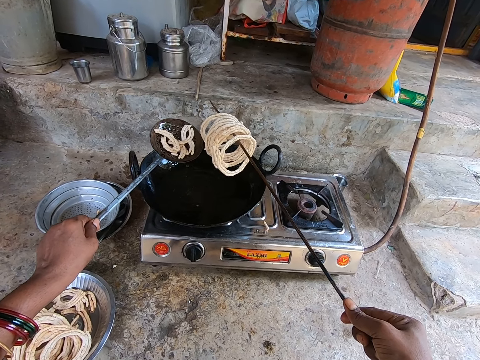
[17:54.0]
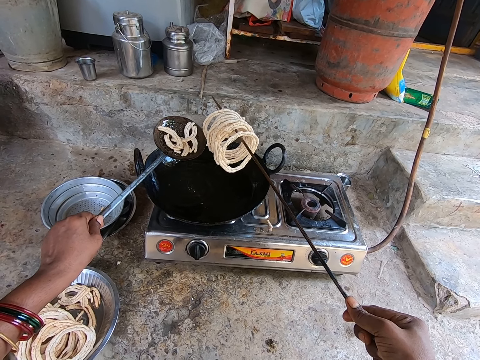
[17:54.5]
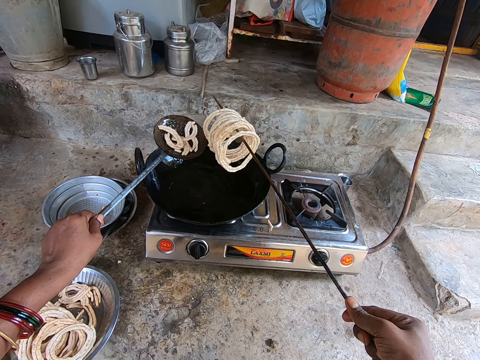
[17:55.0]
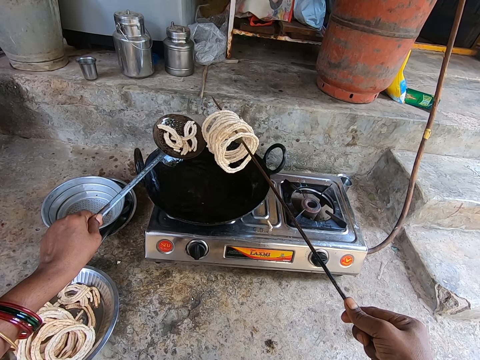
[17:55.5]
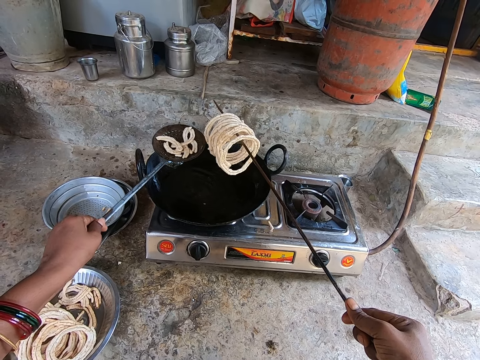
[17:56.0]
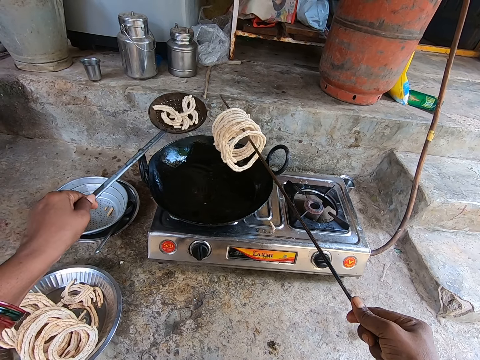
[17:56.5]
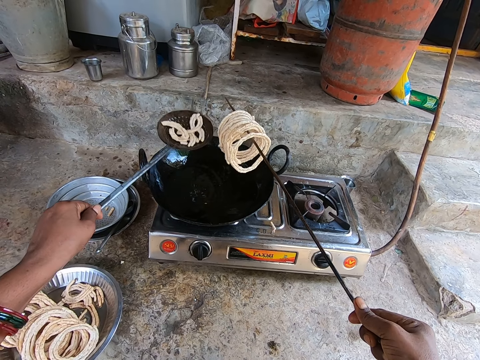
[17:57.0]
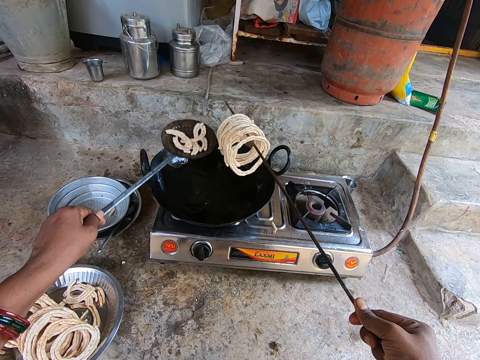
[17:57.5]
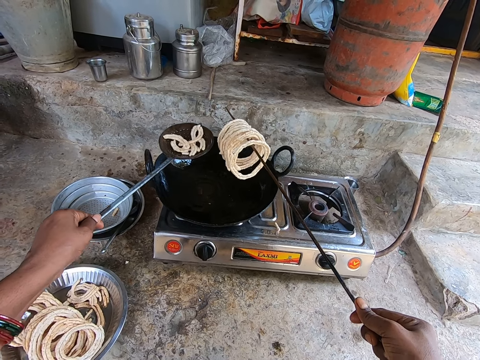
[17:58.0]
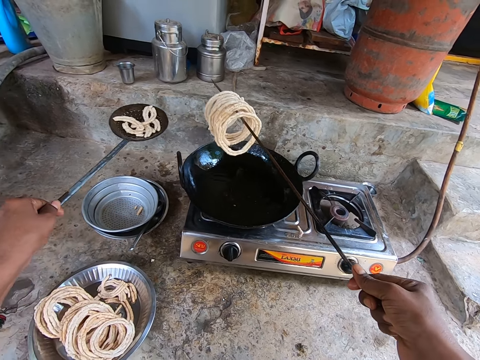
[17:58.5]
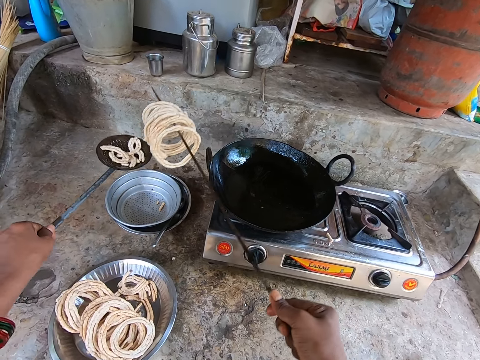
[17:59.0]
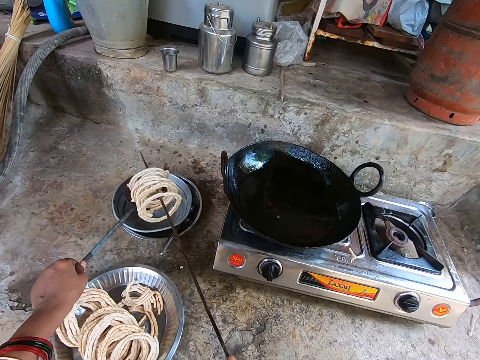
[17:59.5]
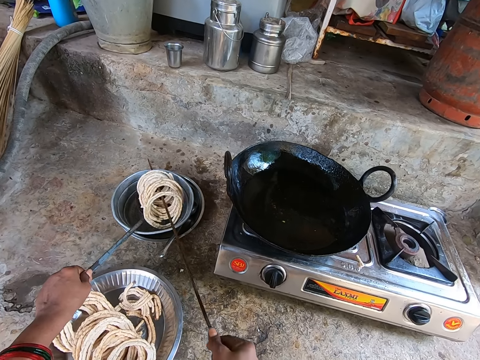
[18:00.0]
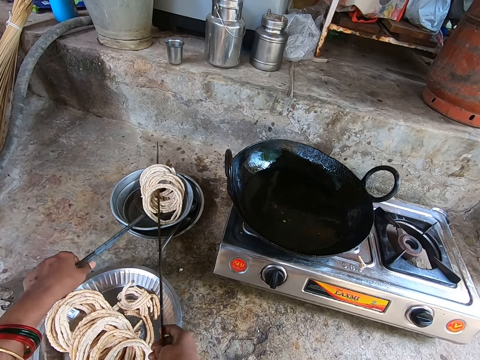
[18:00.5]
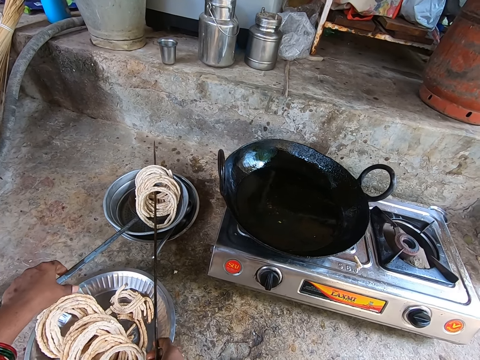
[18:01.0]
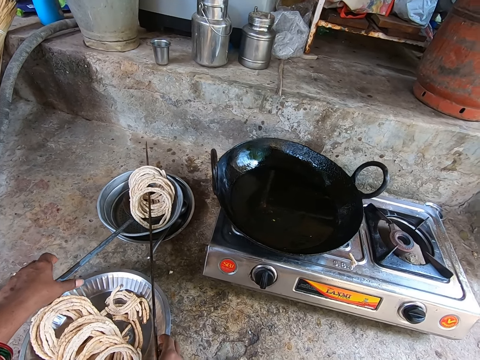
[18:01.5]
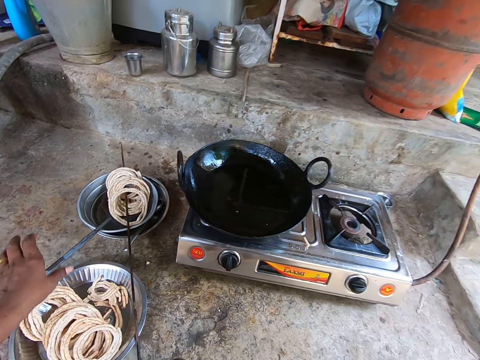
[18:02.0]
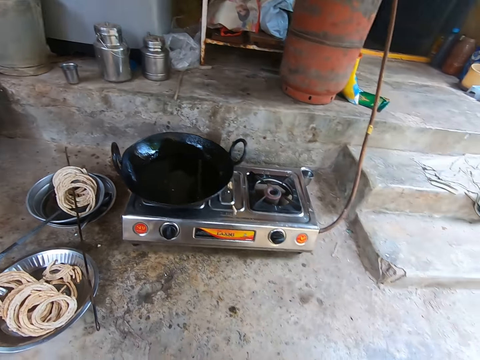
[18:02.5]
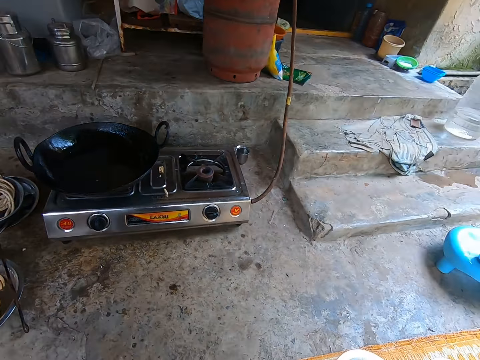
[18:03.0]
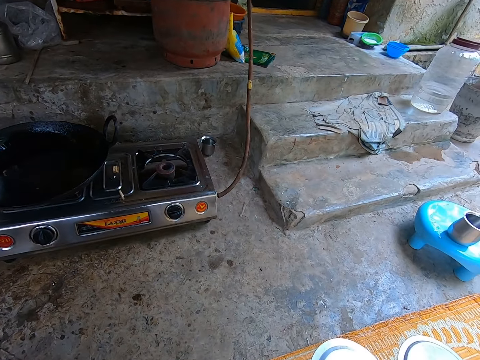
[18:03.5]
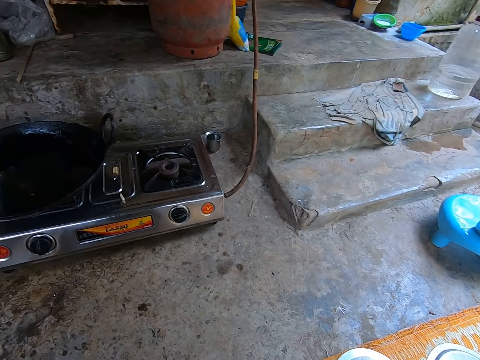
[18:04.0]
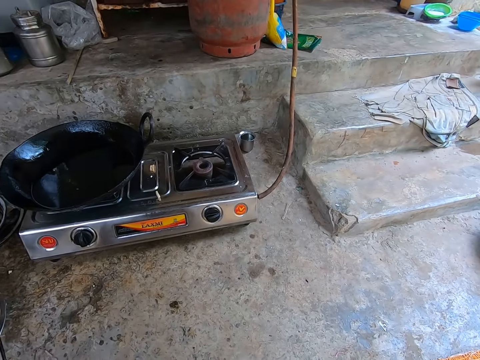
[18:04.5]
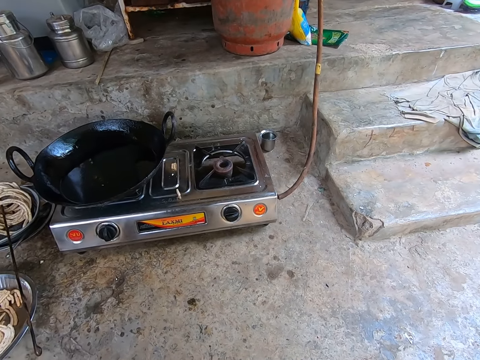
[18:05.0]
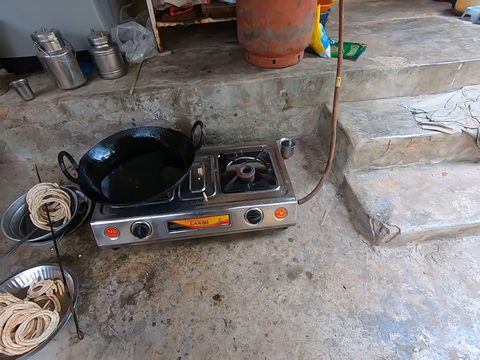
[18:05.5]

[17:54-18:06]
The camera wearer looks at the pasta. They shake the cooking spoon. They move both hands. They place the cooking spoon on the bowl. They put the food on the plate. They place the cooking stick on the bowl. They move both hands. They look around.

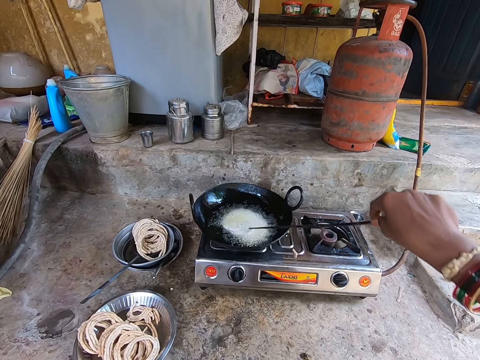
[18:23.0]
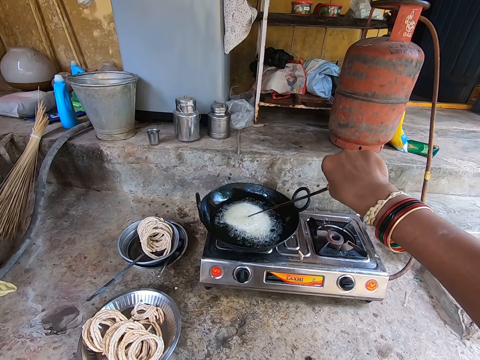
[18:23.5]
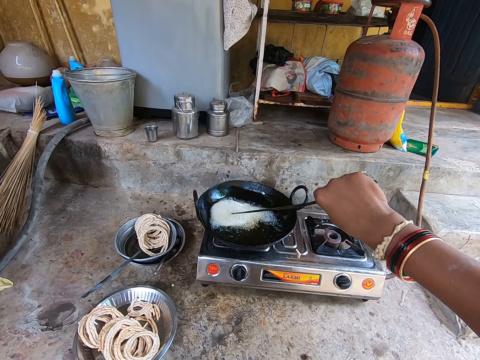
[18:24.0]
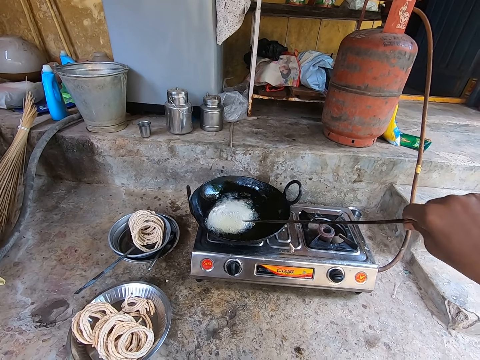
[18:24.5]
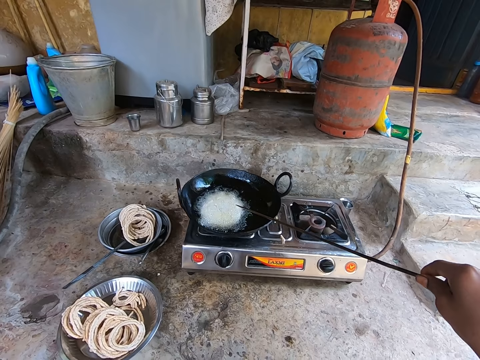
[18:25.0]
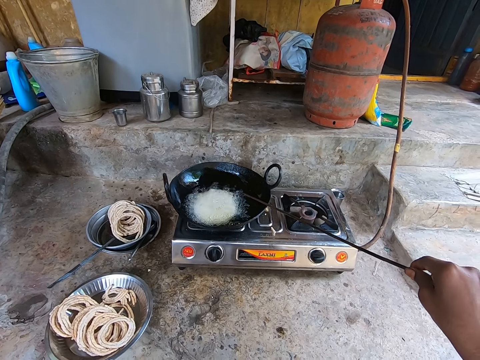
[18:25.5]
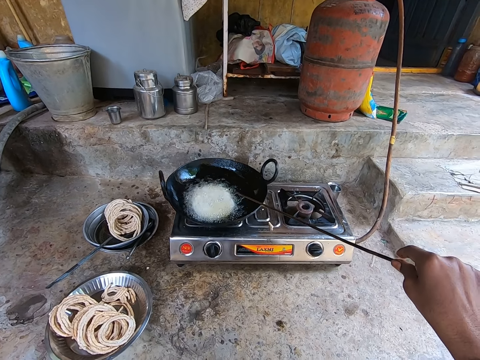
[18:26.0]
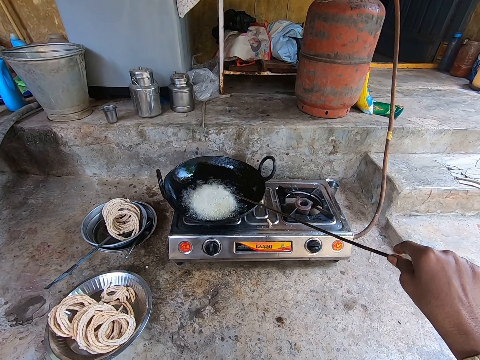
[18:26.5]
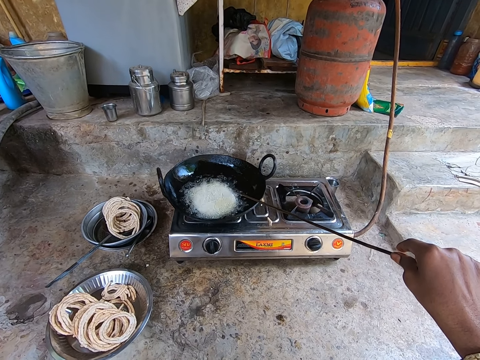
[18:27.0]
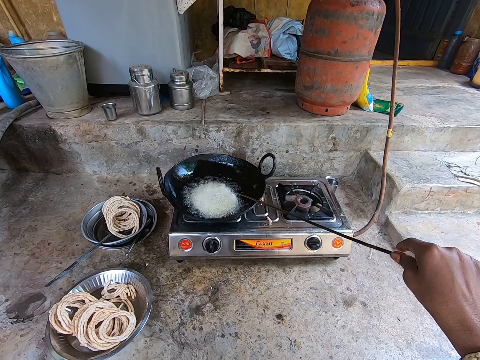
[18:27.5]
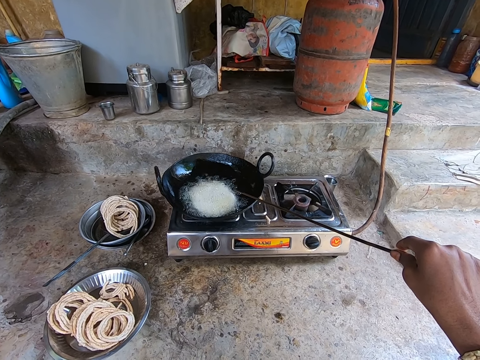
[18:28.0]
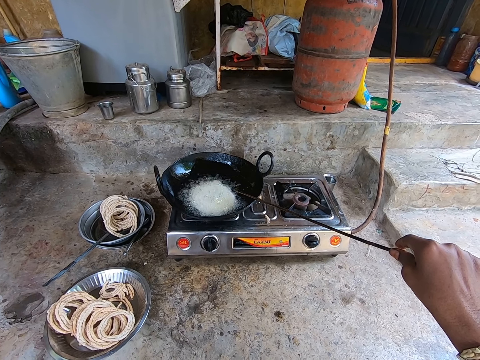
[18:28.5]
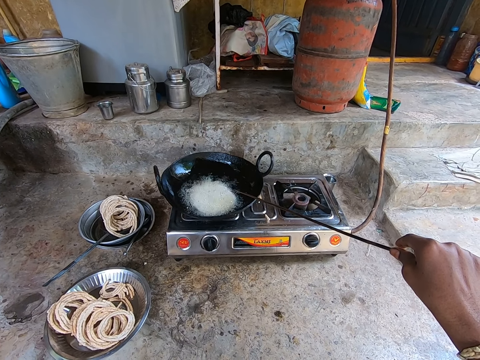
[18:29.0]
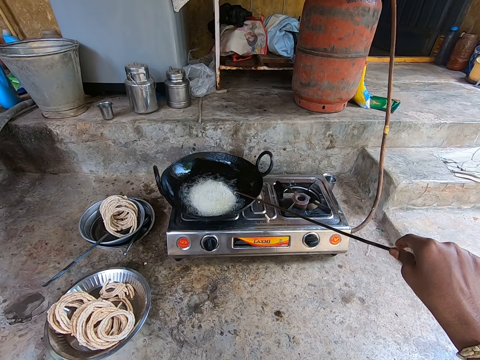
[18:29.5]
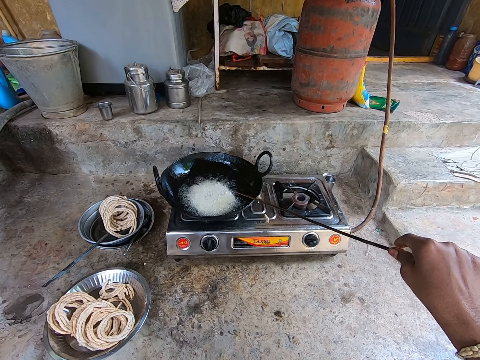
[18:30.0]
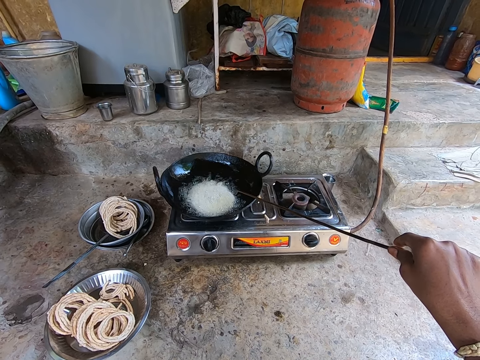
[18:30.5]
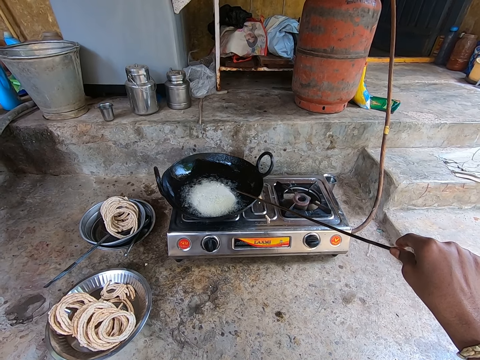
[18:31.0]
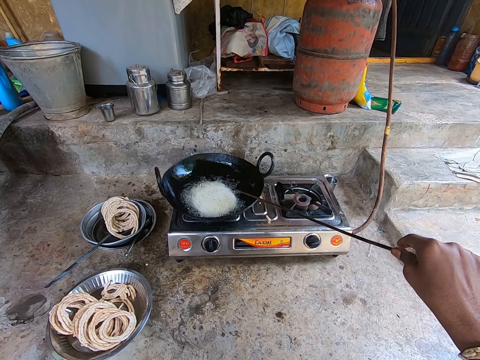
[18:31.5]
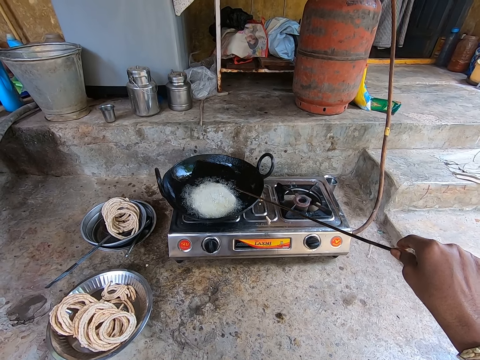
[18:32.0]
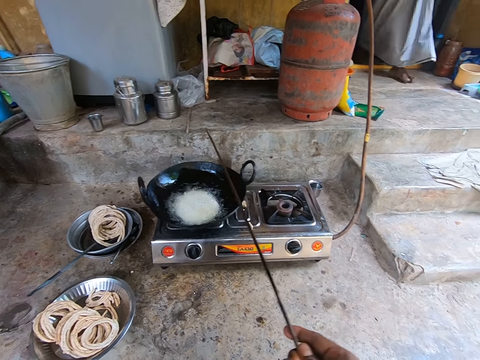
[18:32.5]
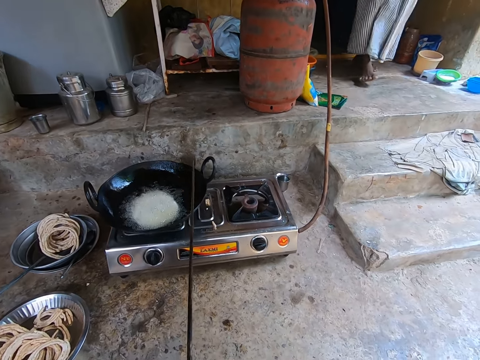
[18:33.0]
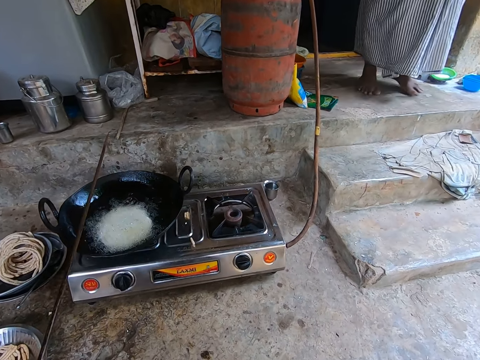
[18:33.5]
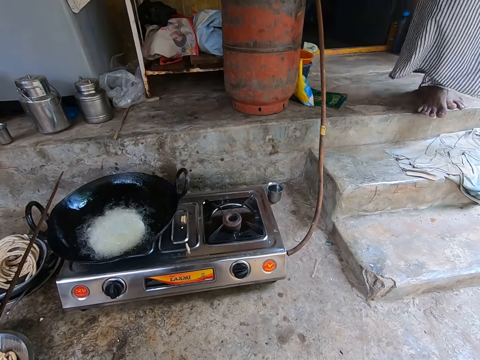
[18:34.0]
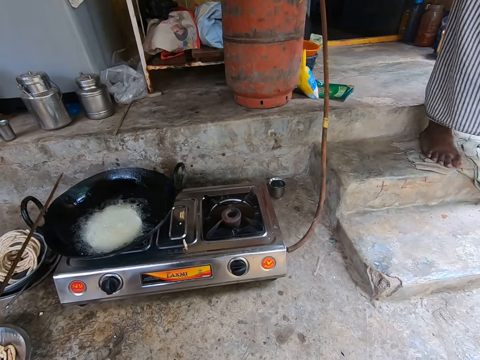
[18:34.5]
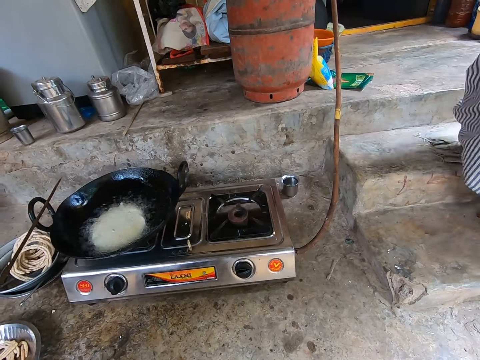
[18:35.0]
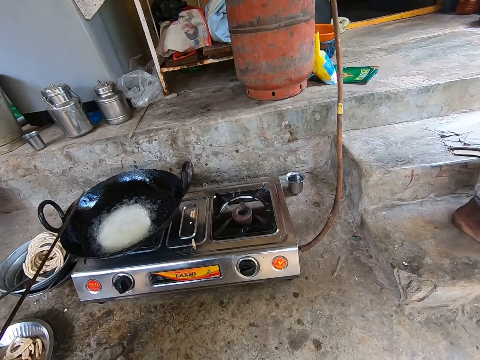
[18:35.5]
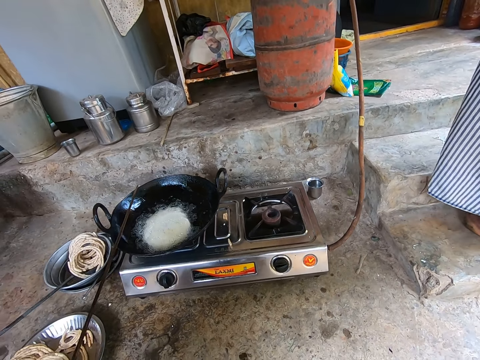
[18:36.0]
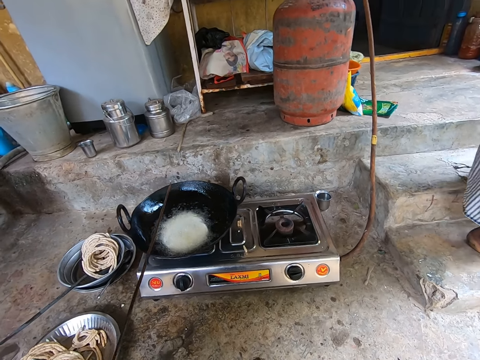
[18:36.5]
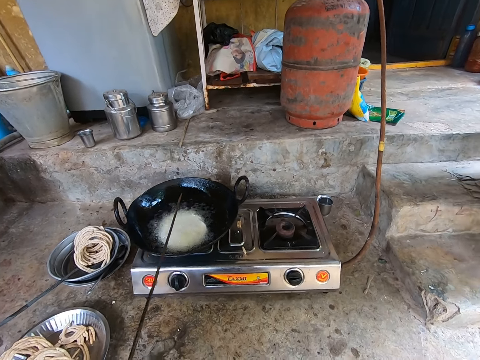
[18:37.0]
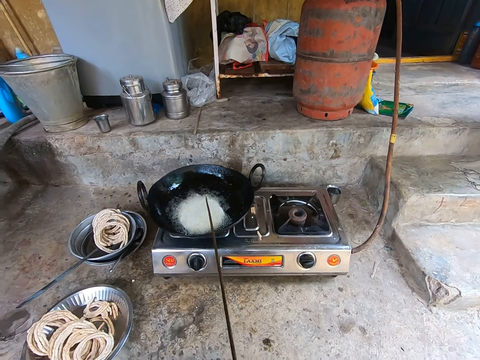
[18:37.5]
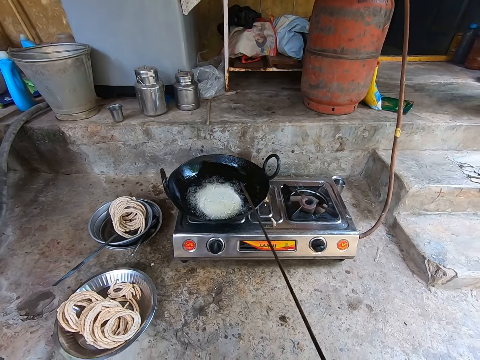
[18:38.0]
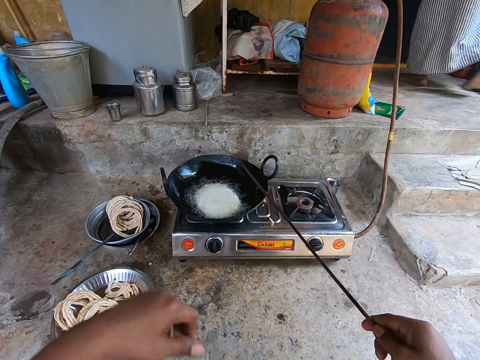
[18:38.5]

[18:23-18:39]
The camera wearer rotates the dough rings in the cooking oil. They hold the turner hook. They look around.
